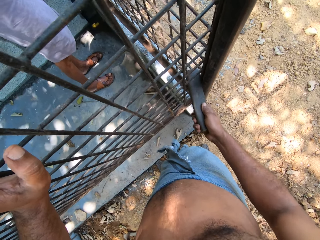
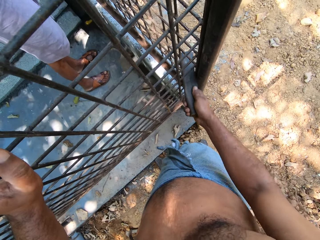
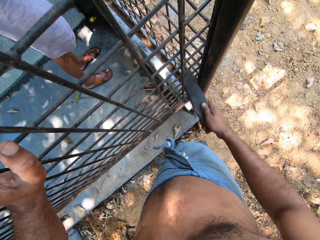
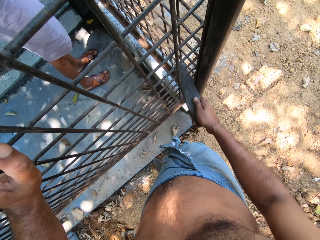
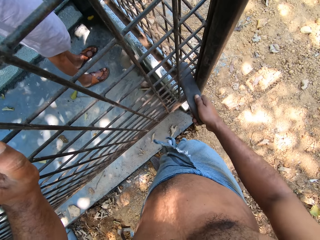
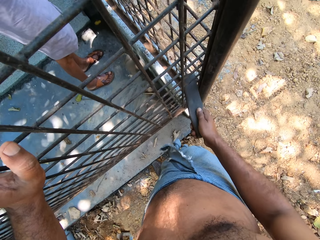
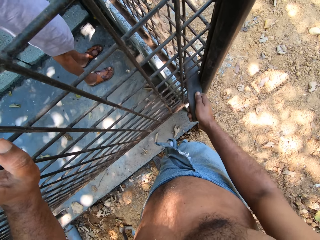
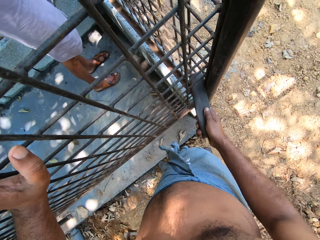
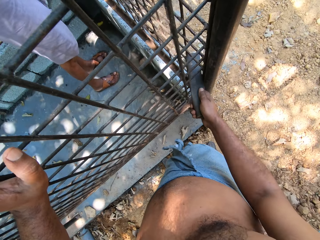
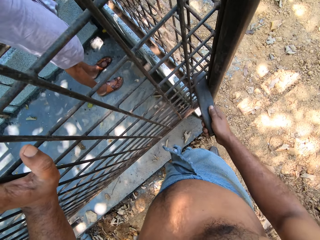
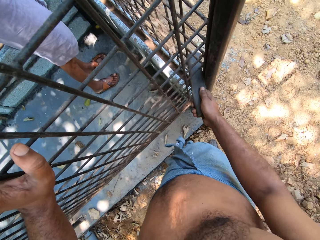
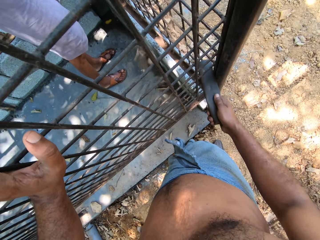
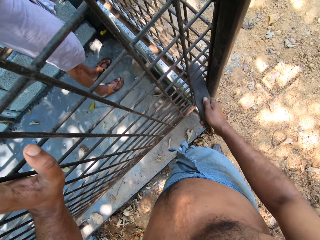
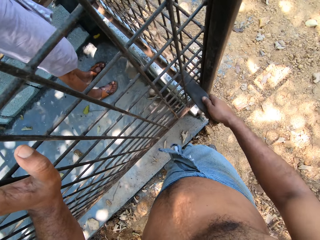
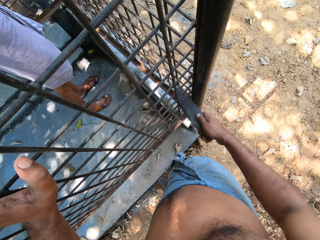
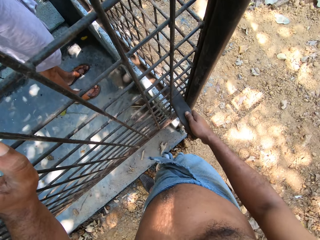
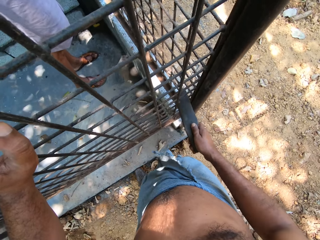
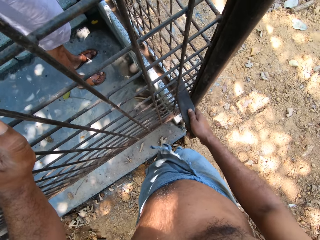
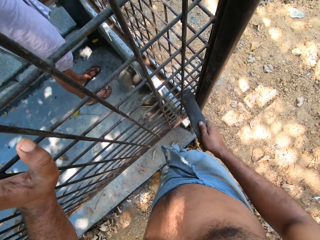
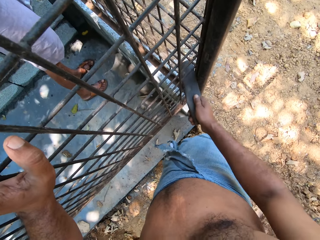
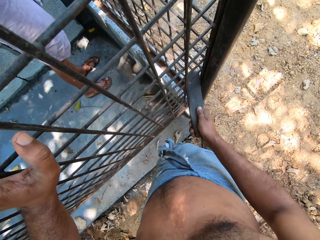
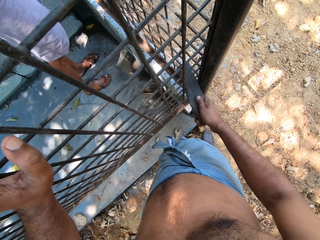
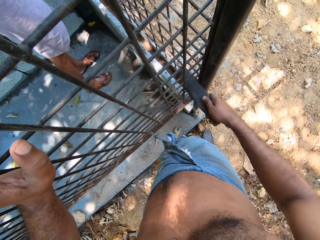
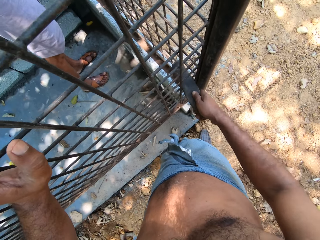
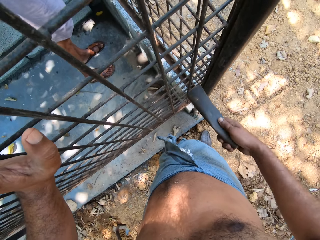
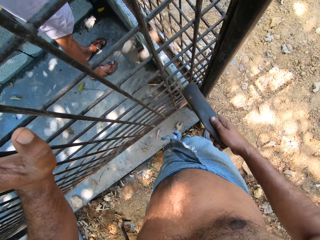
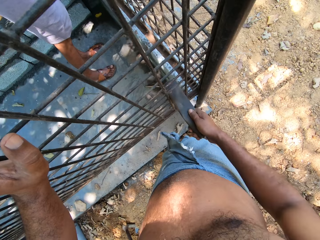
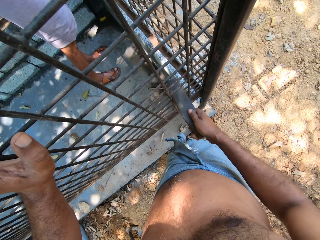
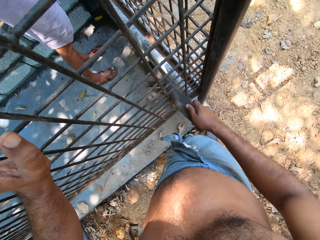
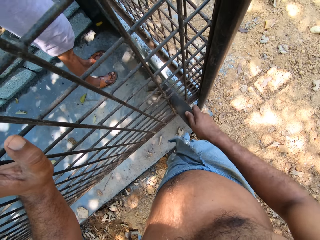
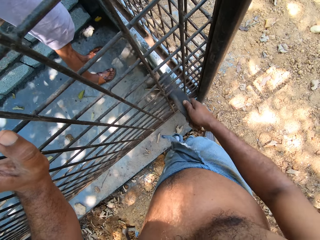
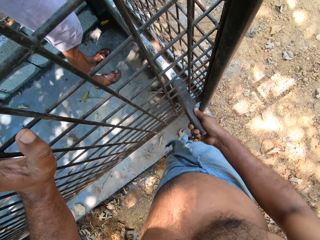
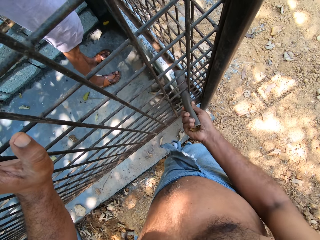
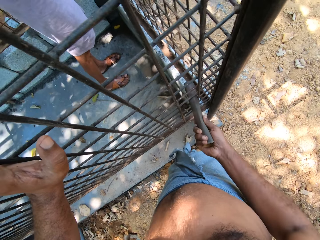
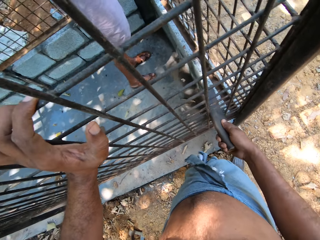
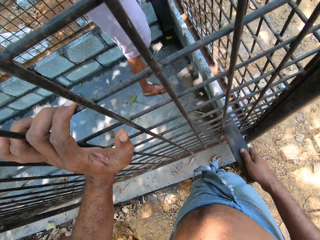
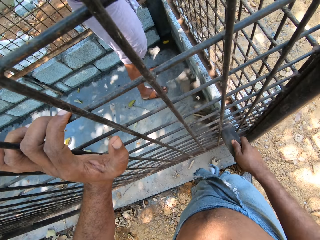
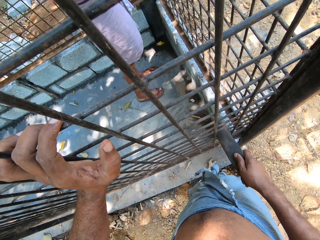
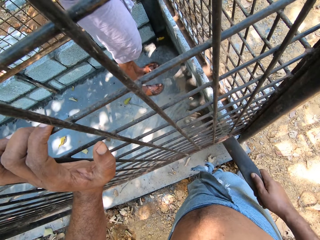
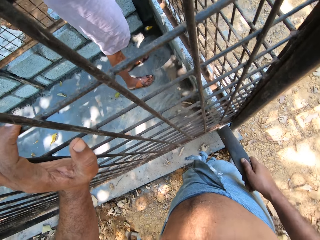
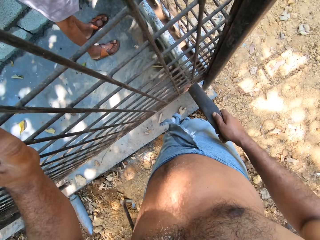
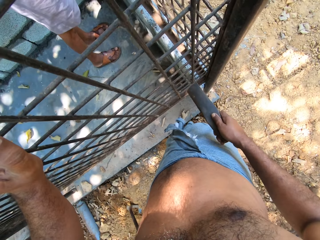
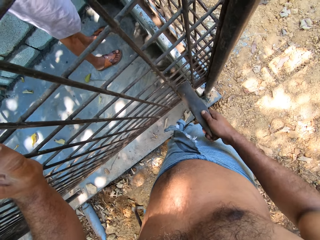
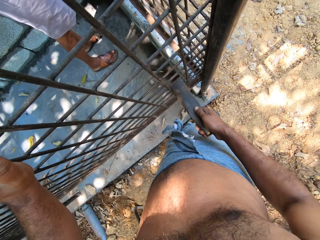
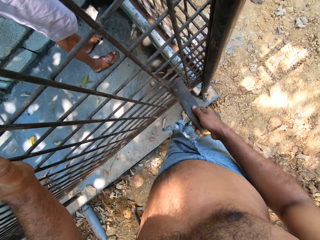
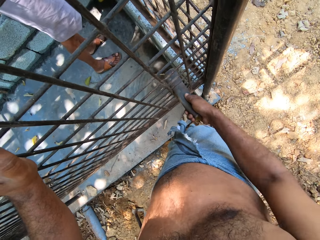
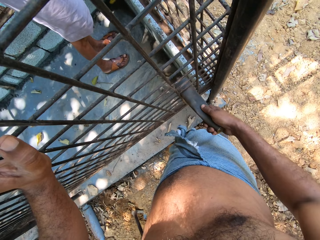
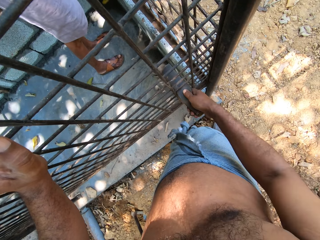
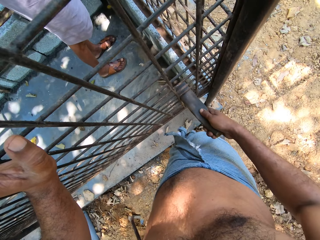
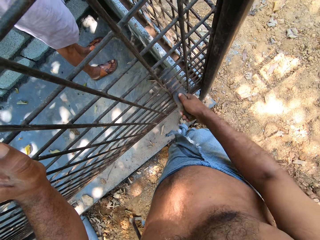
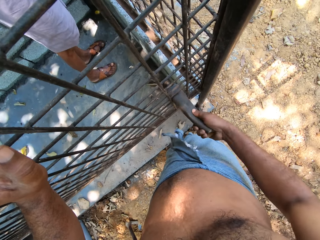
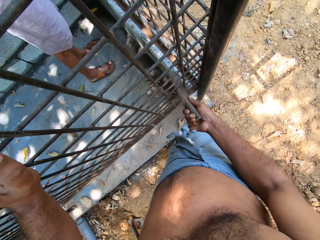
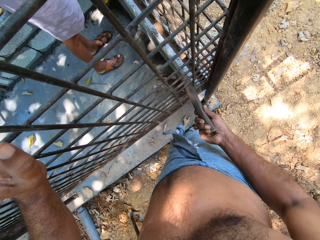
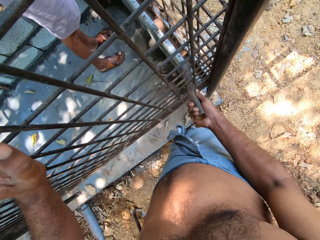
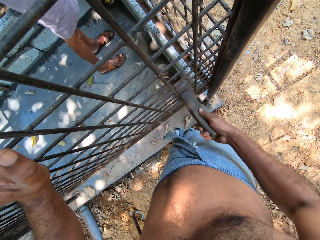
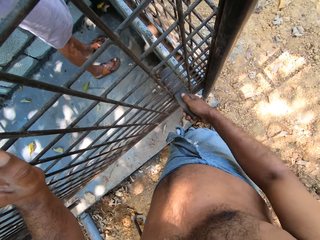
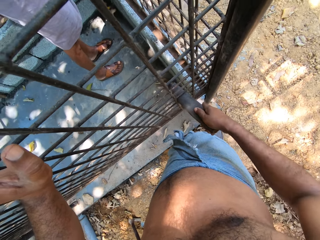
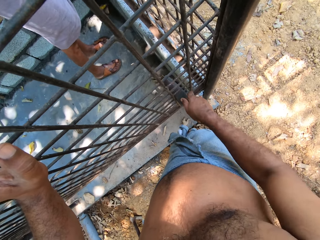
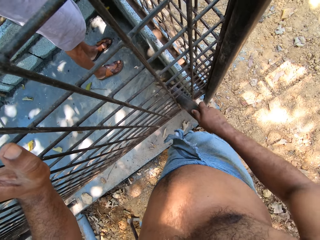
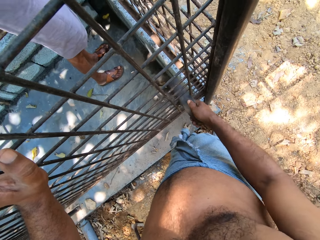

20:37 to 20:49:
The camera wearer interacts with a man.

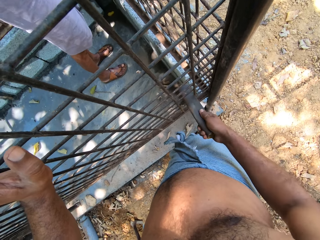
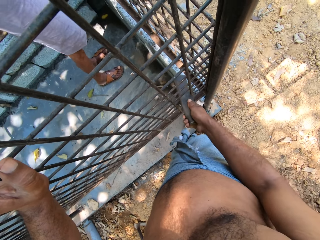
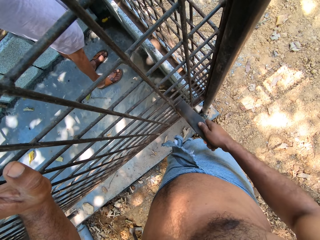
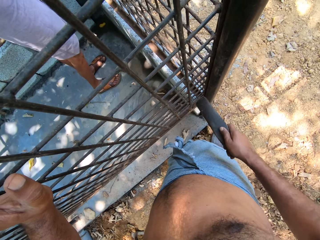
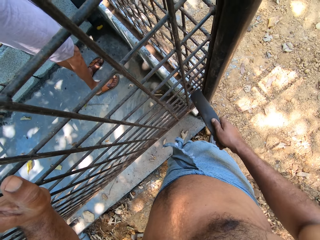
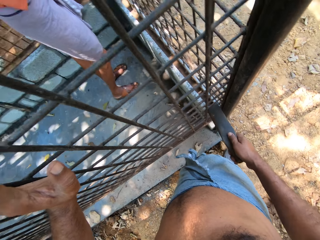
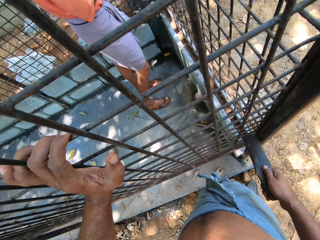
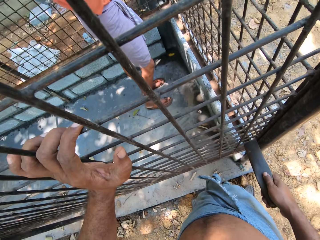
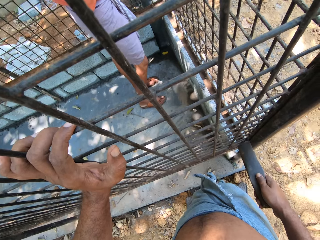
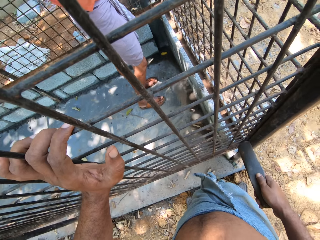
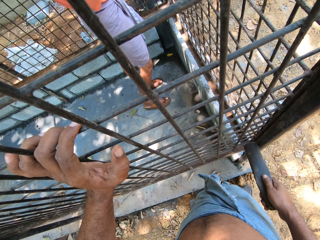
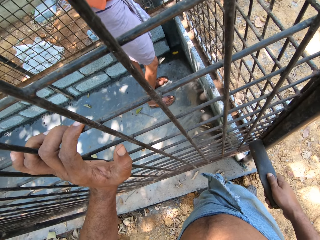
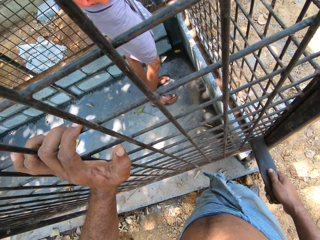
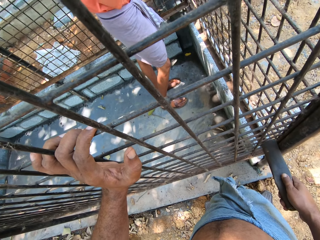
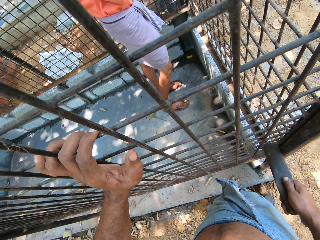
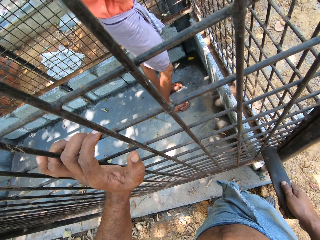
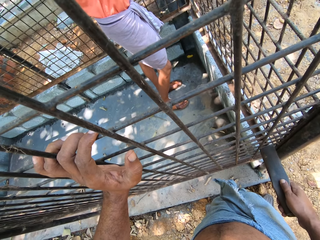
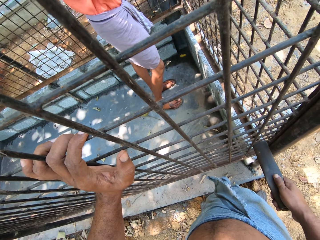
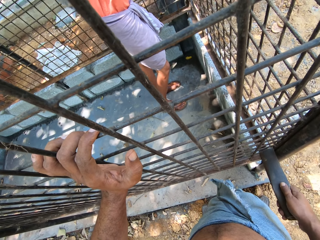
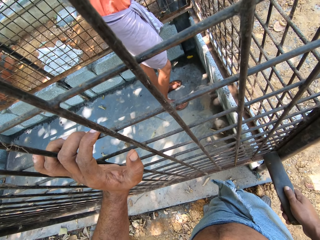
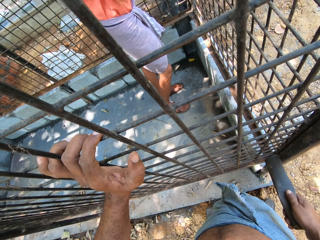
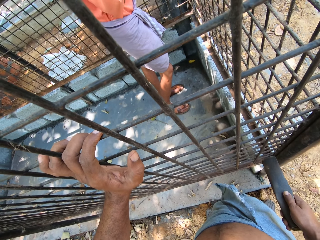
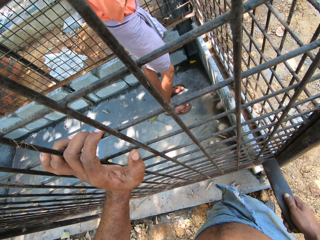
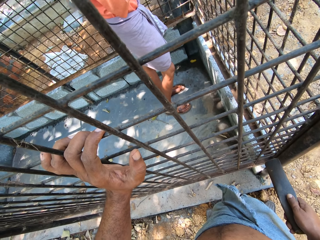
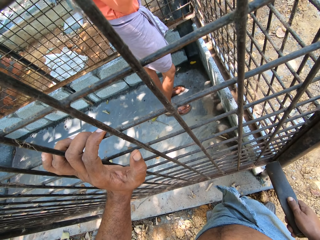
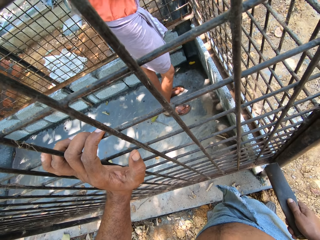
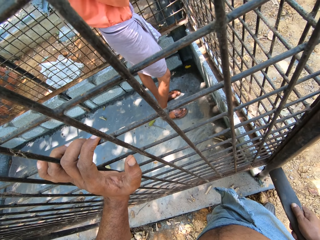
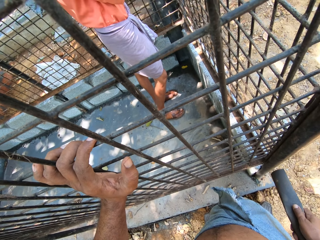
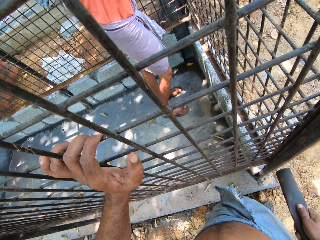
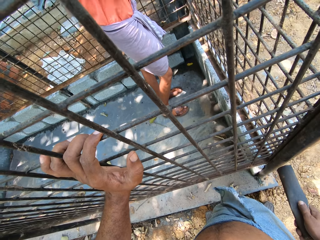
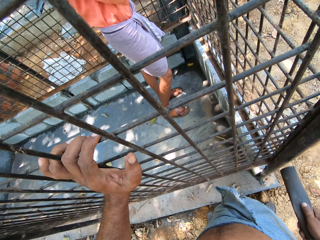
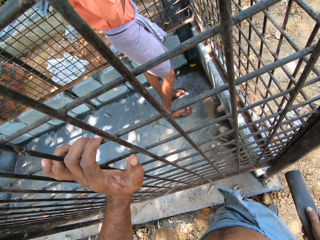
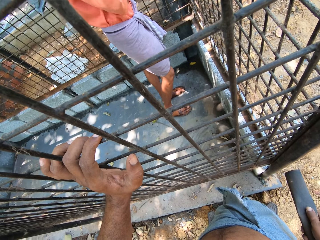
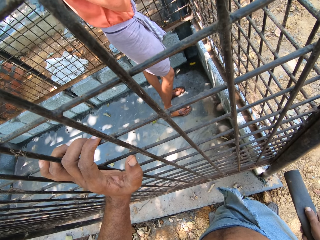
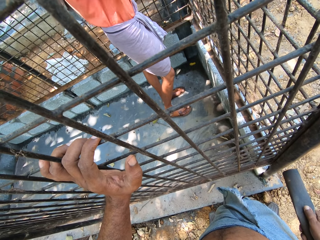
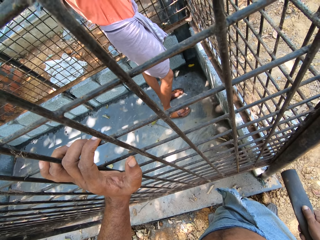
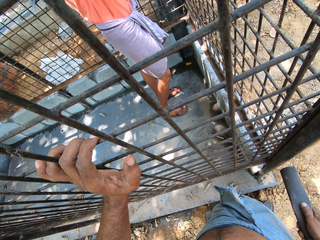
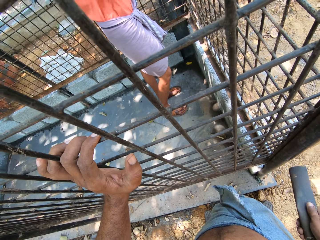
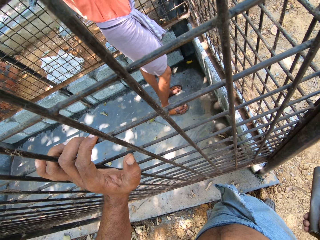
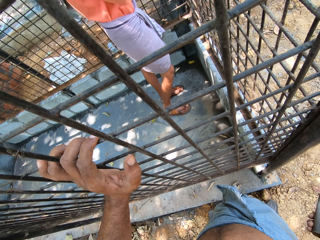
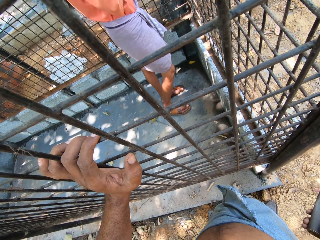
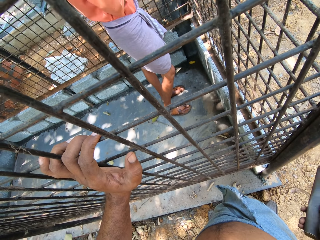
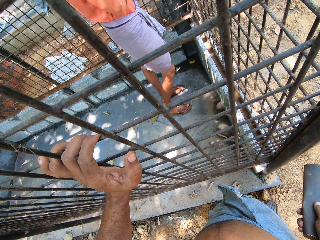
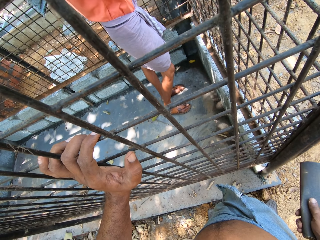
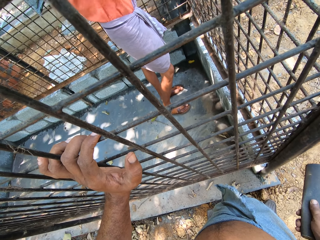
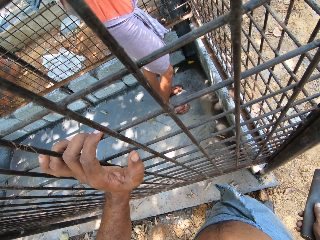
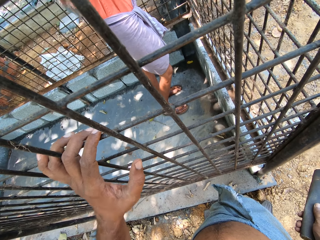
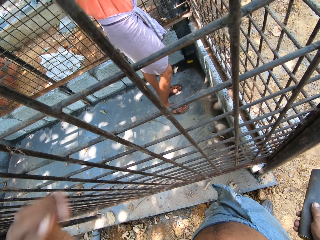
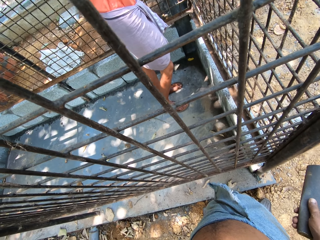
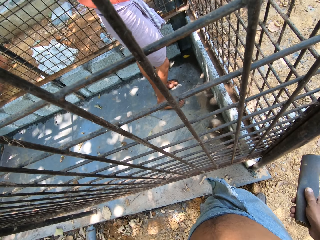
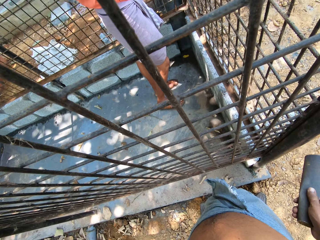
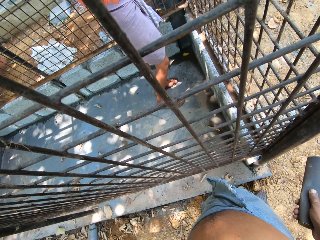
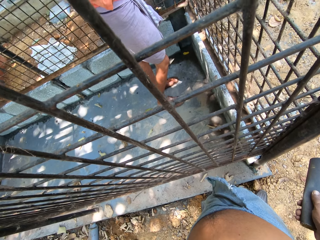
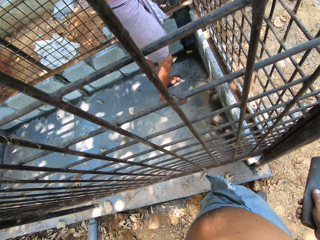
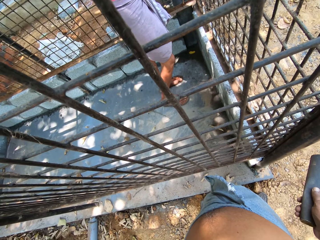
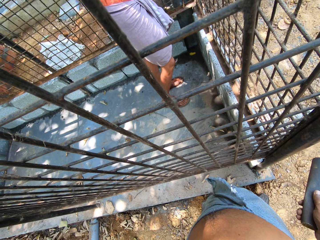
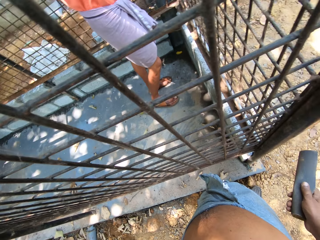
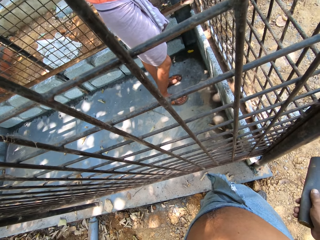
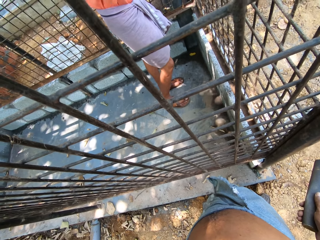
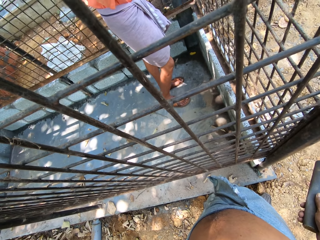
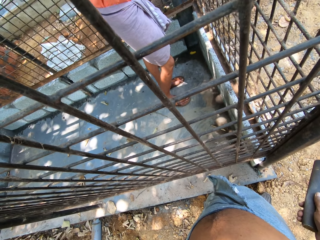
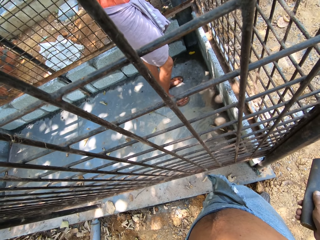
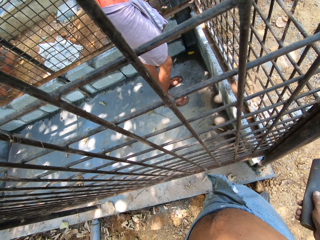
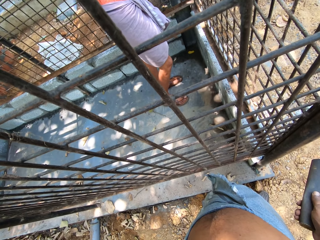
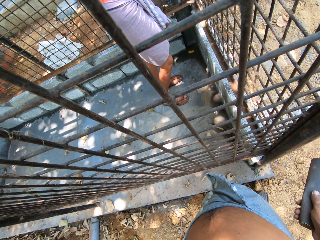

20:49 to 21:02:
The camera wearer raises his left hand to his face.
